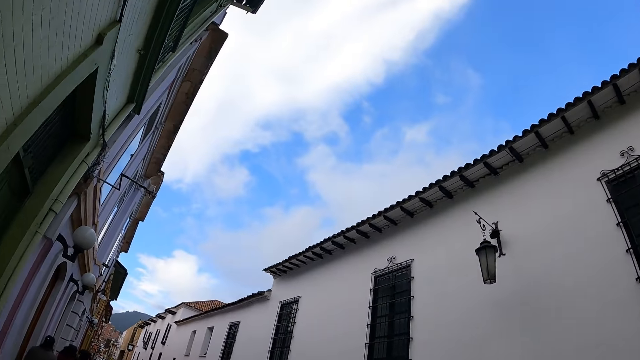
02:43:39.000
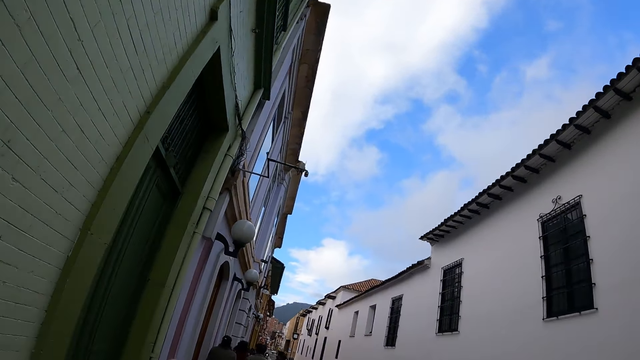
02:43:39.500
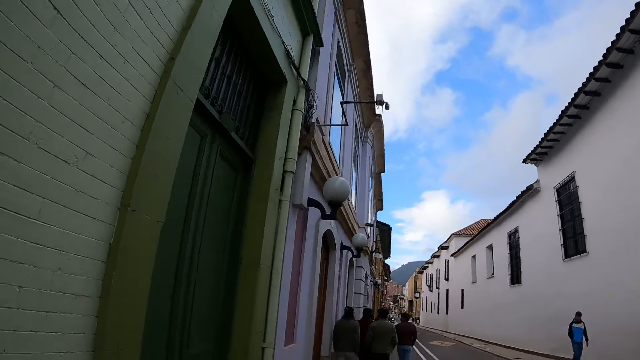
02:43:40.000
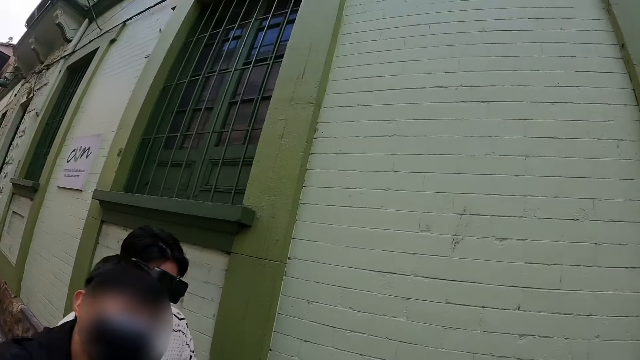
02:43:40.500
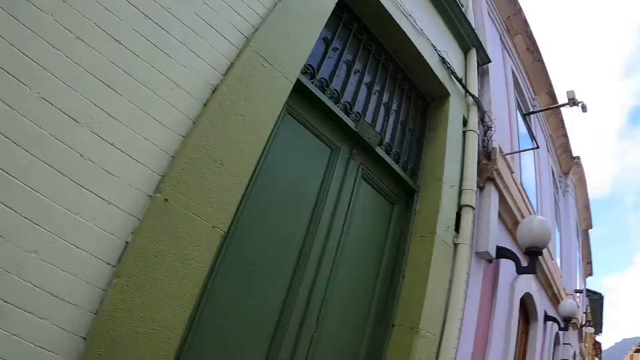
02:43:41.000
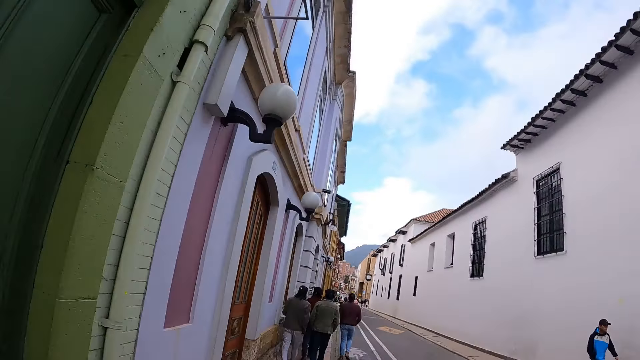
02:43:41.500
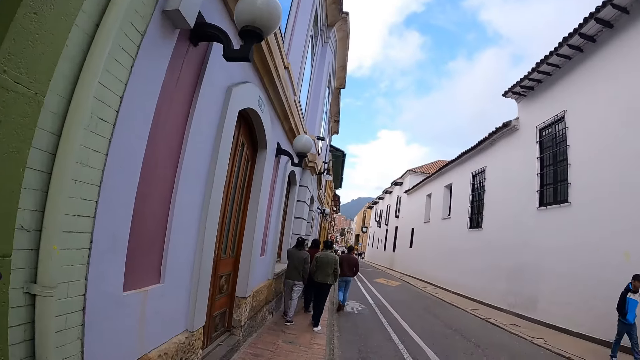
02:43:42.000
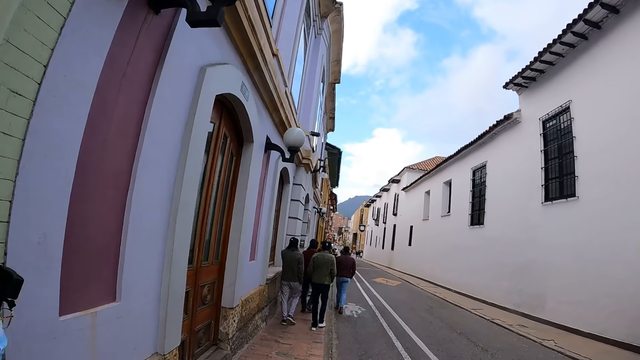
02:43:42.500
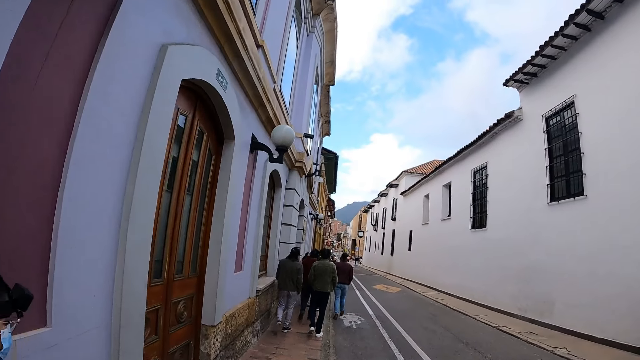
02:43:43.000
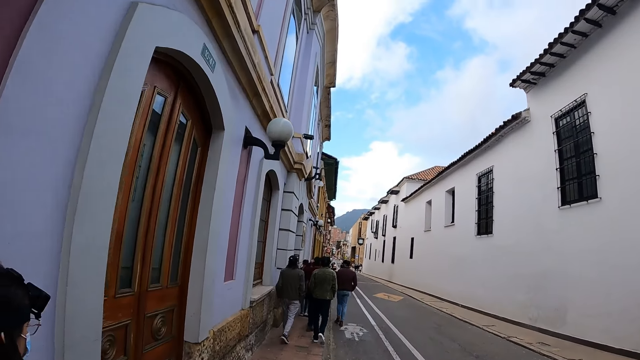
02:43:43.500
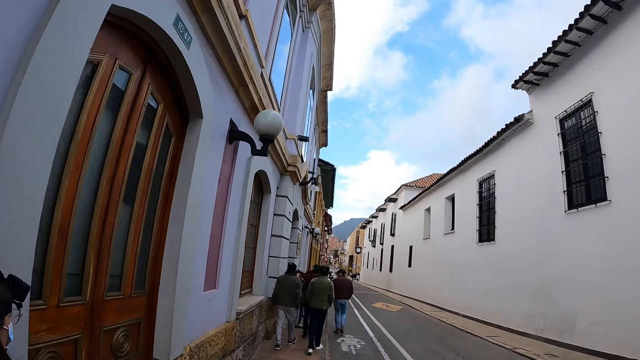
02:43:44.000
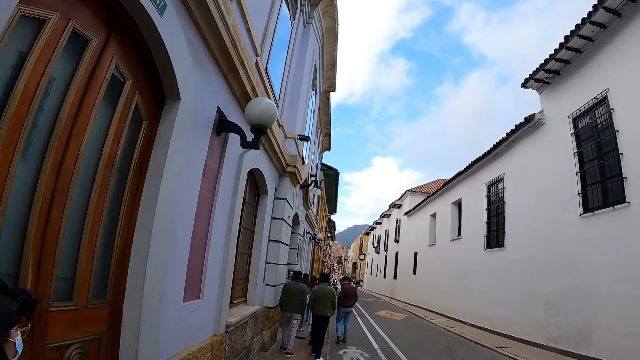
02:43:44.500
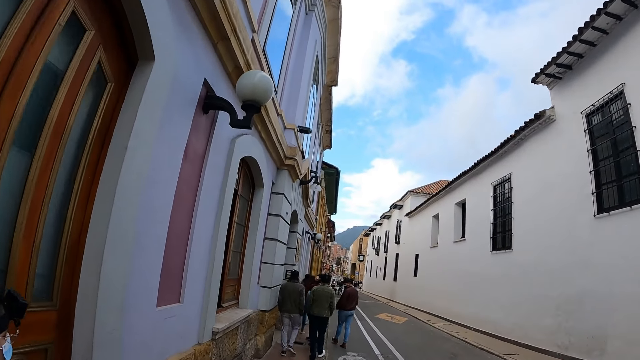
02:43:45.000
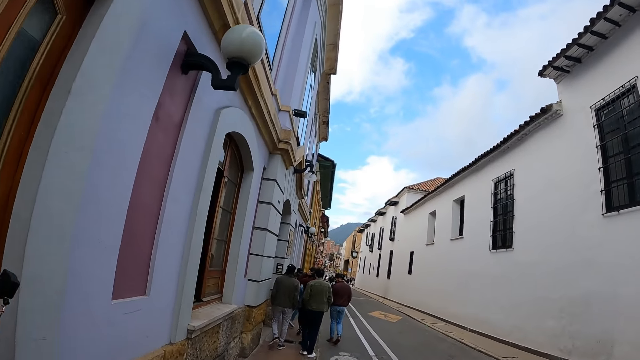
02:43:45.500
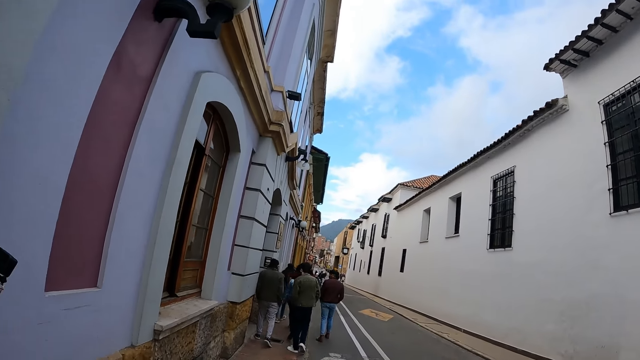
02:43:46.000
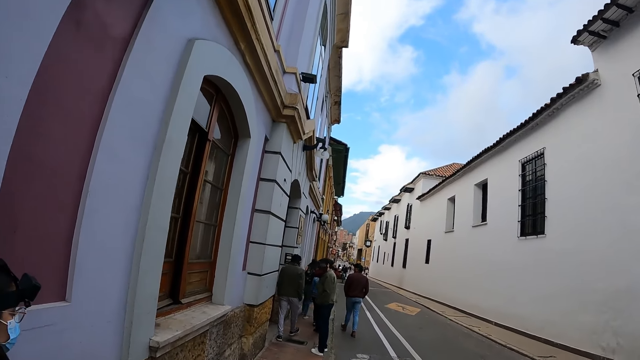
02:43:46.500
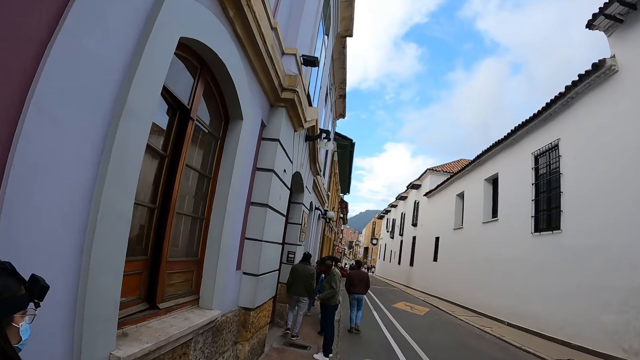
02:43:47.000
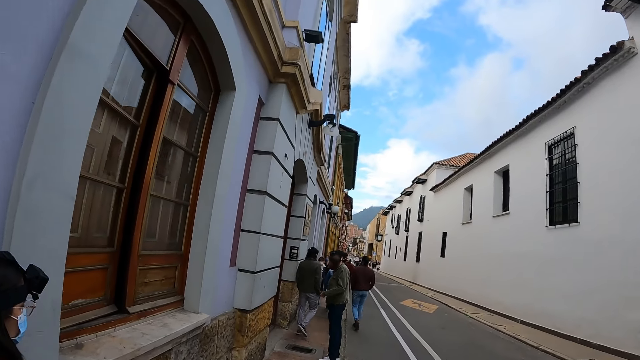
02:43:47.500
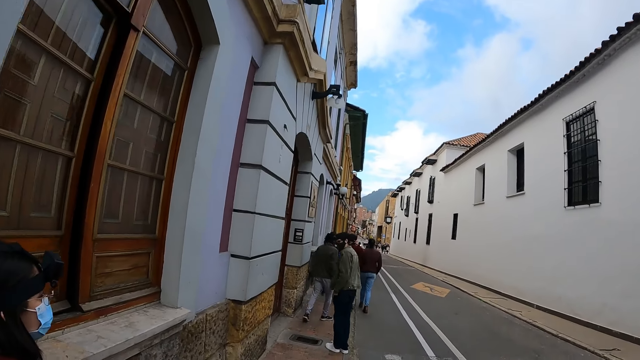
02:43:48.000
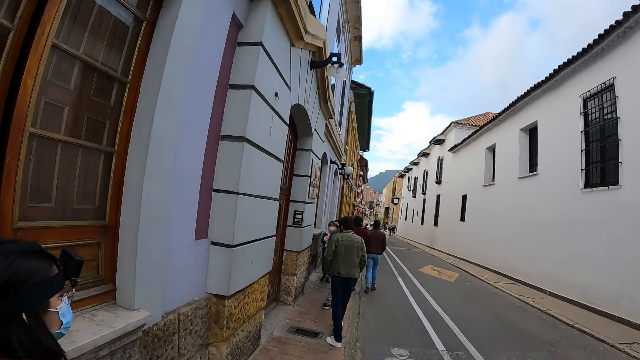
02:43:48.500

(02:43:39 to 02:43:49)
The camera wearer looks up. They look backwards. They look around the building. They walk along the road. They look in front.

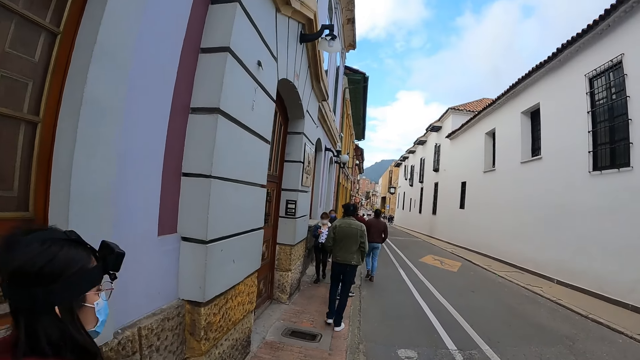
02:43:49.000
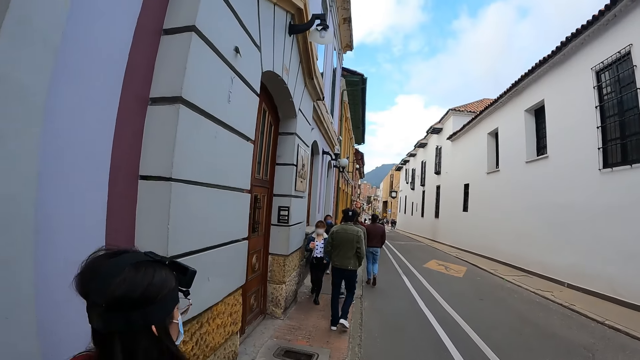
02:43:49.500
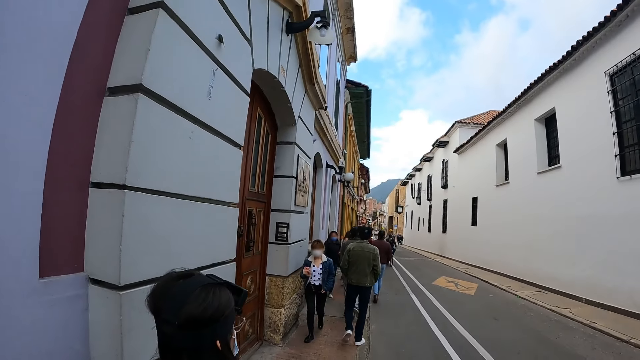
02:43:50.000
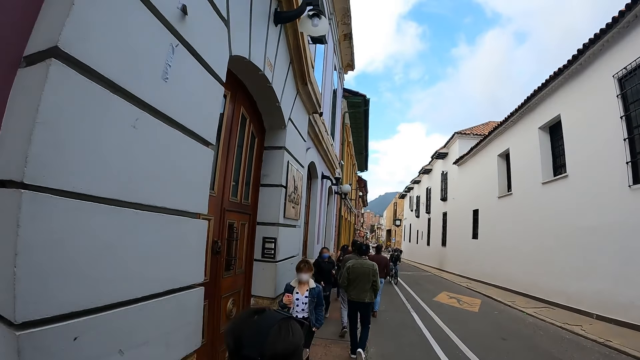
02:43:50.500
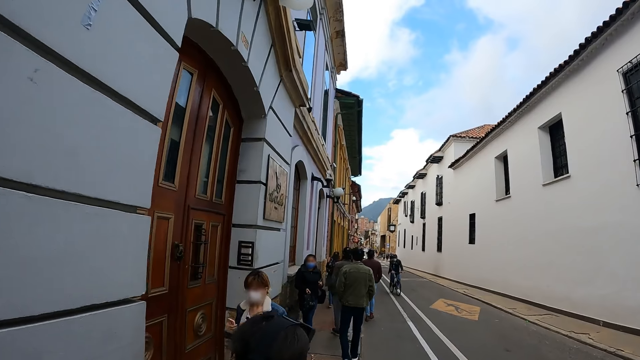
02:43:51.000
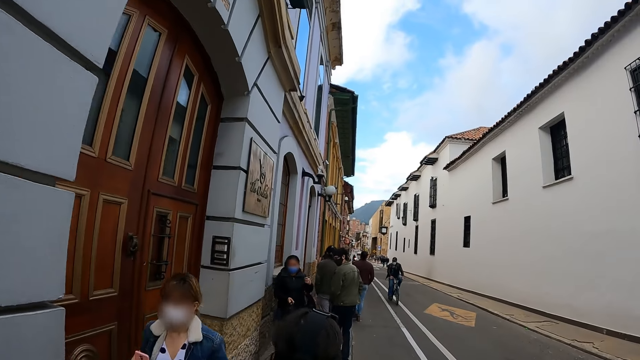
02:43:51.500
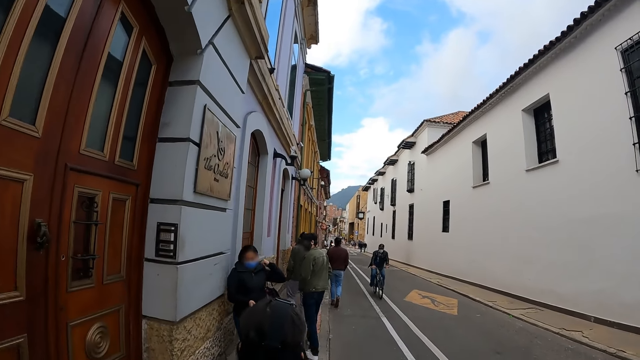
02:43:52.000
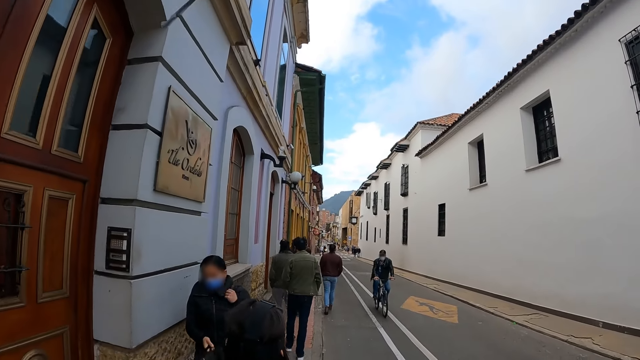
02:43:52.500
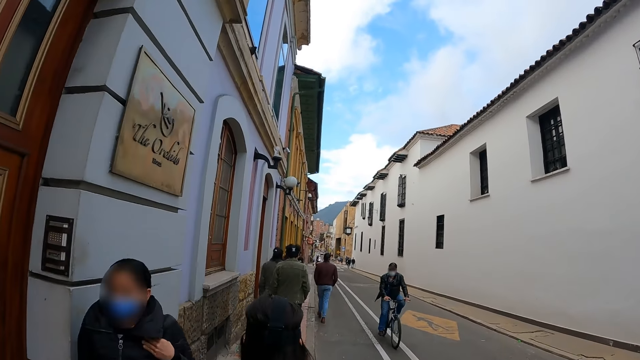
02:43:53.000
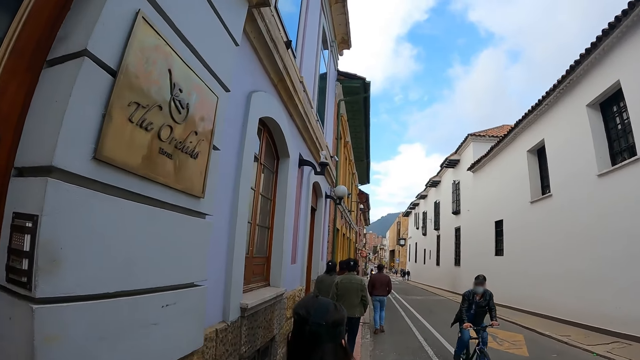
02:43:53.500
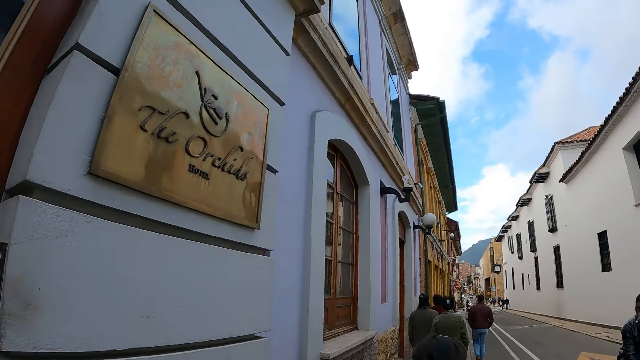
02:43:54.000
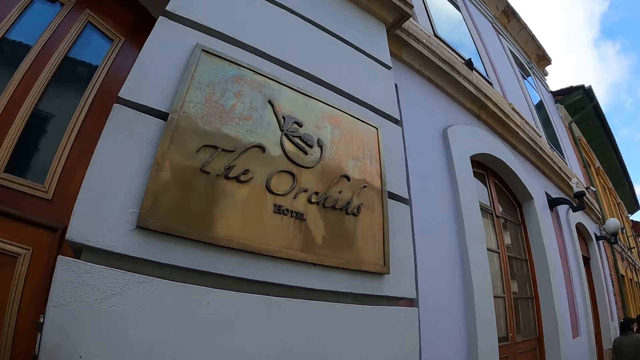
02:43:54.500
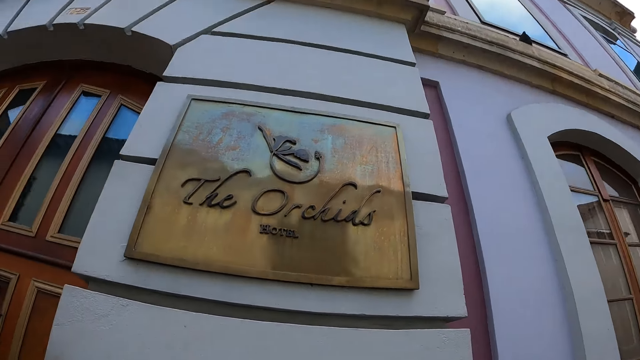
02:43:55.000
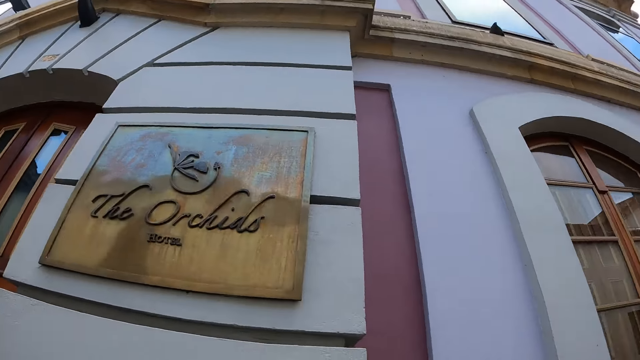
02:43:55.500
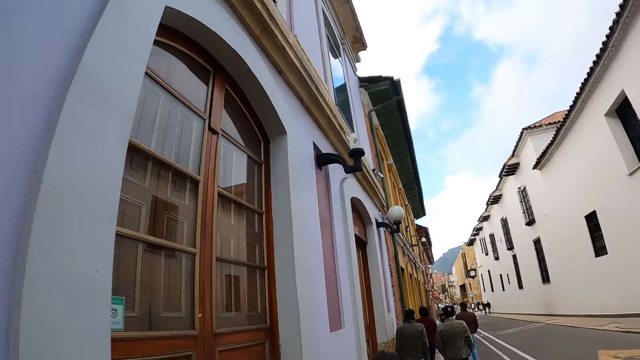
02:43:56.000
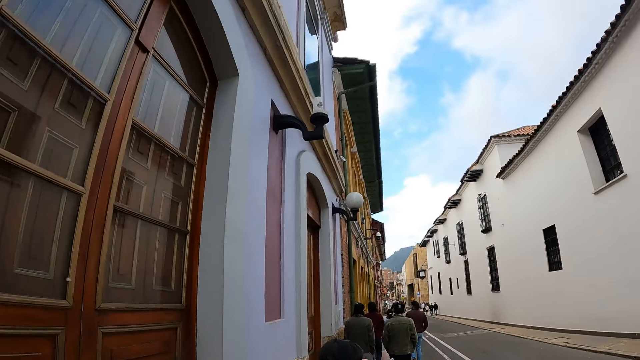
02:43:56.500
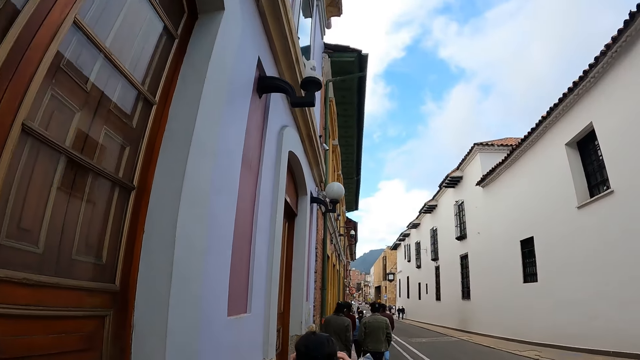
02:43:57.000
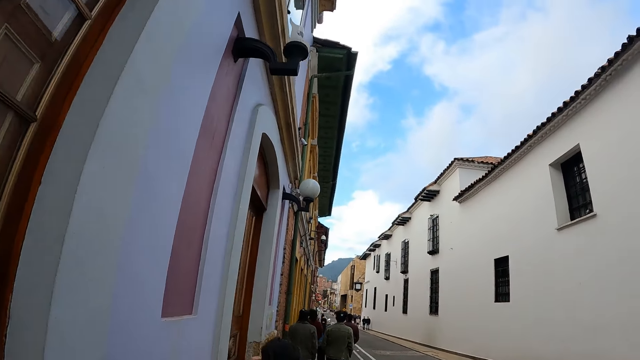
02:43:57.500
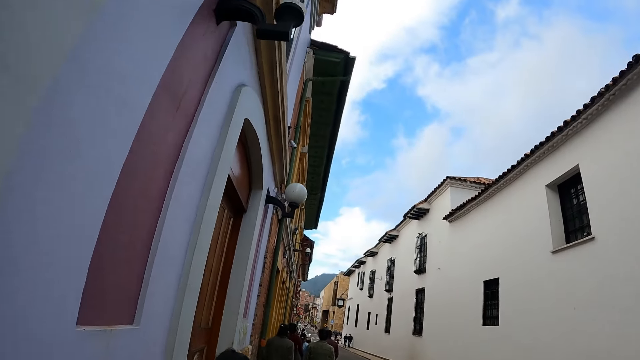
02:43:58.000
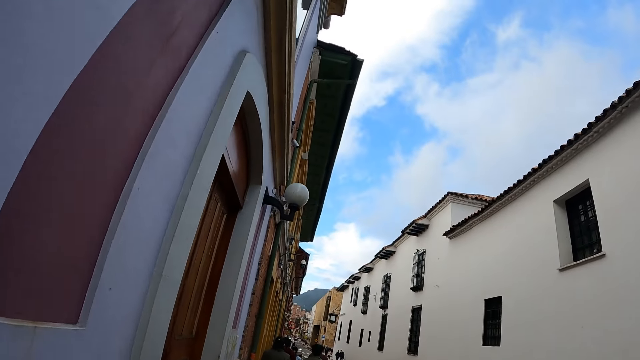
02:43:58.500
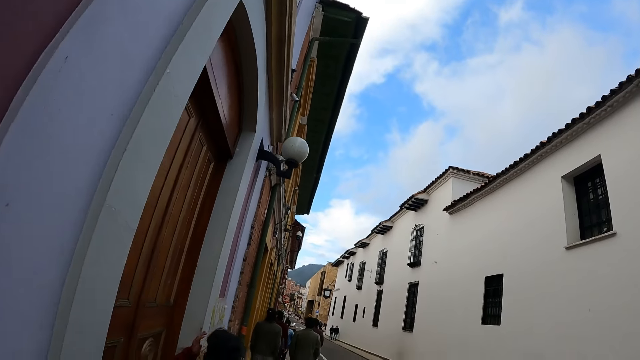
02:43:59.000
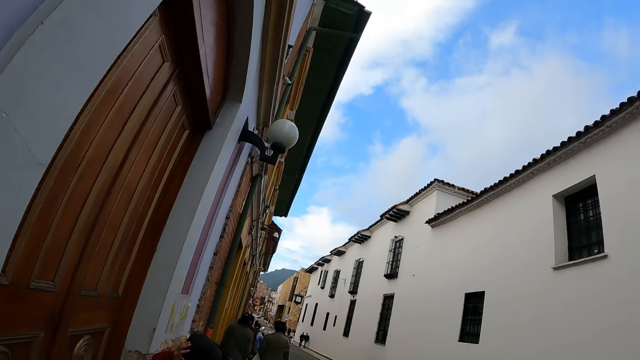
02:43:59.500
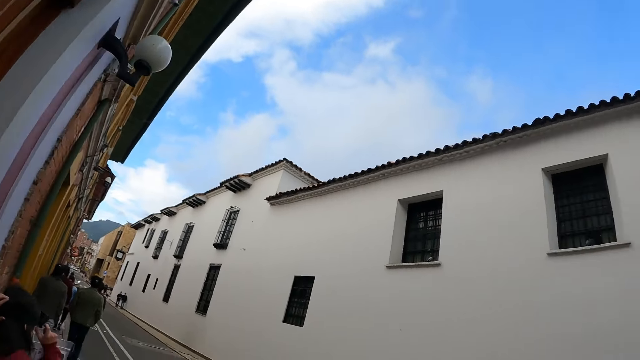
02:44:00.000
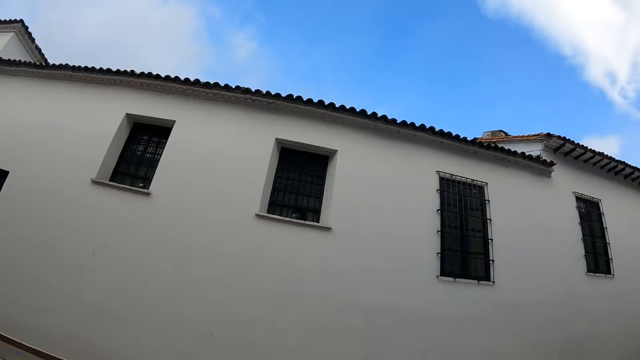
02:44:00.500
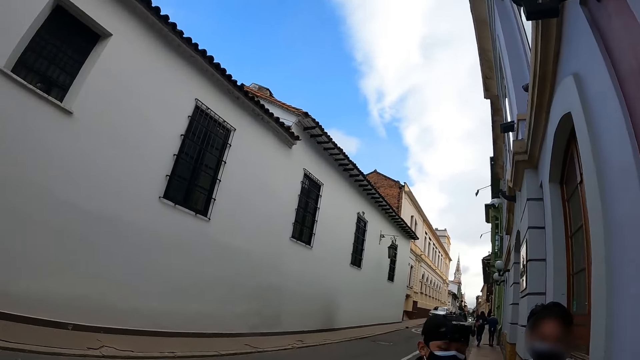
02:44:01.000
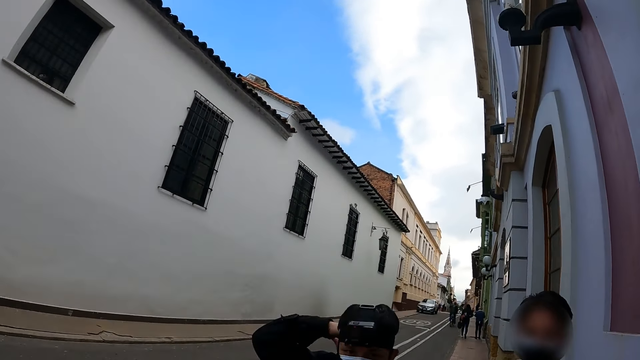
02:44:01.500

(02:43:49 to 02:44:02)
The camera wearer walks in front. They look sideways. They walk in front. They look around the building.
